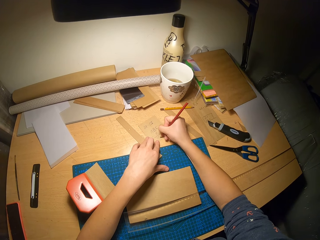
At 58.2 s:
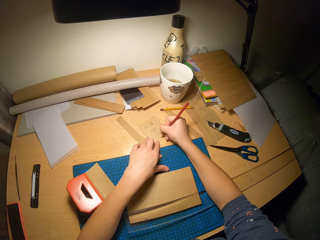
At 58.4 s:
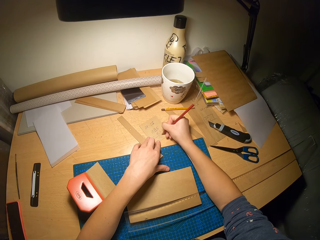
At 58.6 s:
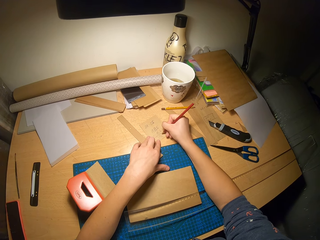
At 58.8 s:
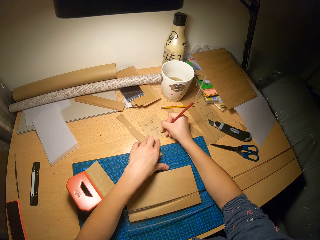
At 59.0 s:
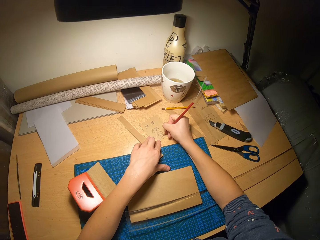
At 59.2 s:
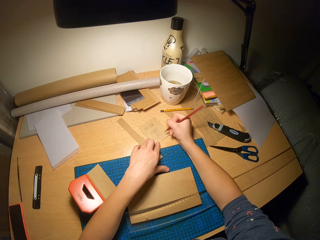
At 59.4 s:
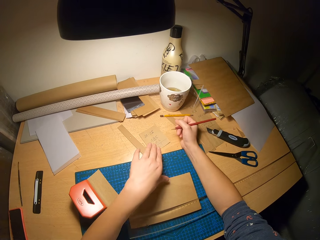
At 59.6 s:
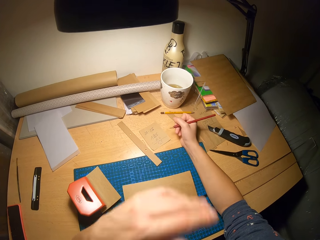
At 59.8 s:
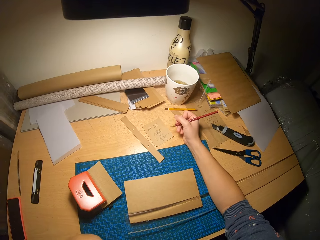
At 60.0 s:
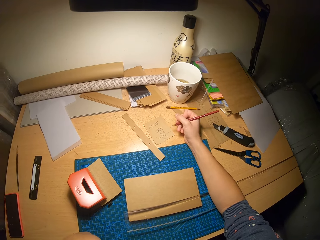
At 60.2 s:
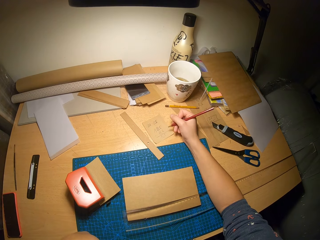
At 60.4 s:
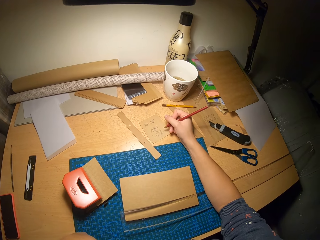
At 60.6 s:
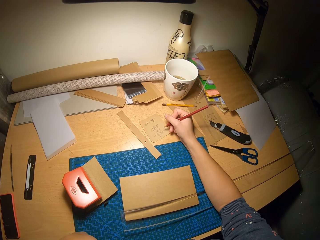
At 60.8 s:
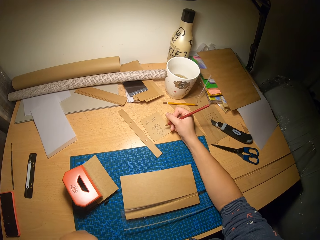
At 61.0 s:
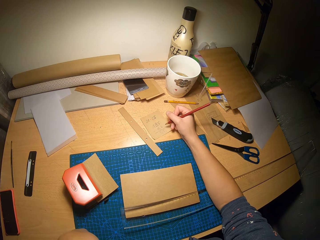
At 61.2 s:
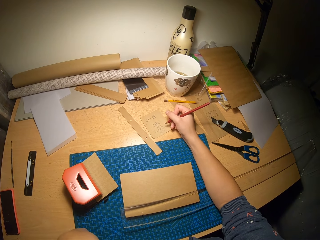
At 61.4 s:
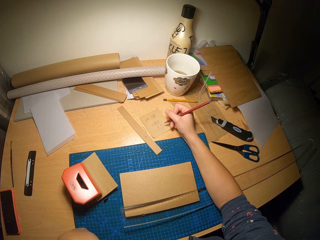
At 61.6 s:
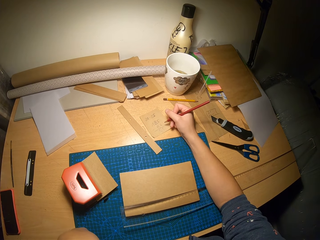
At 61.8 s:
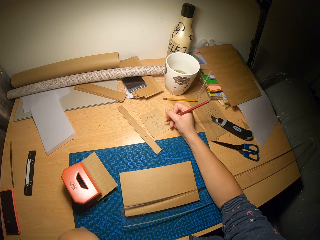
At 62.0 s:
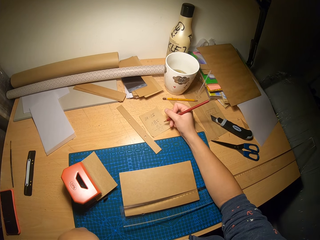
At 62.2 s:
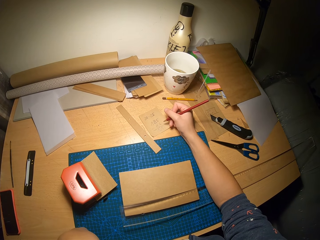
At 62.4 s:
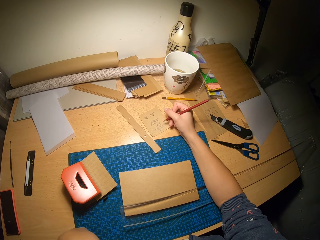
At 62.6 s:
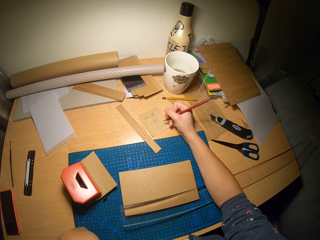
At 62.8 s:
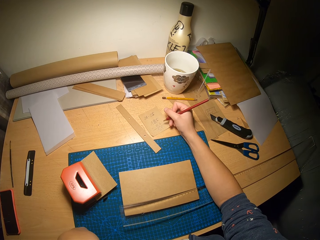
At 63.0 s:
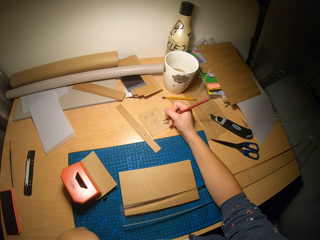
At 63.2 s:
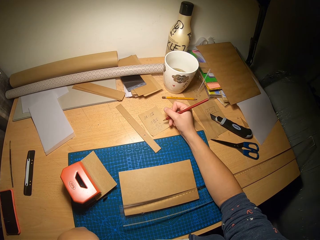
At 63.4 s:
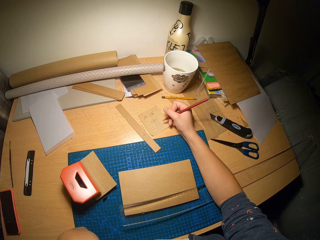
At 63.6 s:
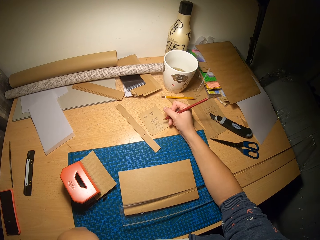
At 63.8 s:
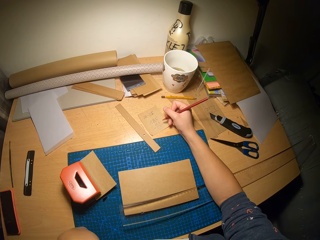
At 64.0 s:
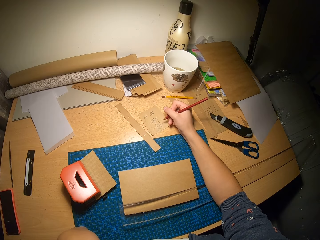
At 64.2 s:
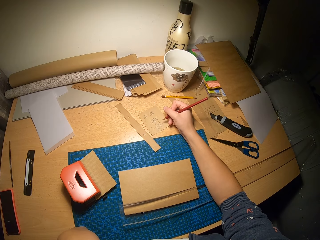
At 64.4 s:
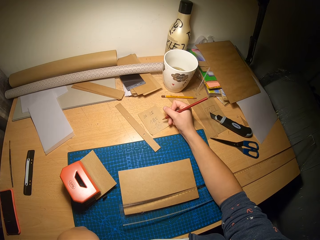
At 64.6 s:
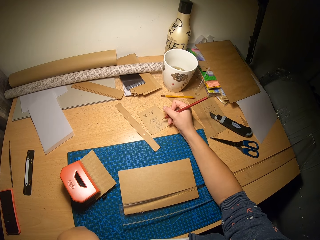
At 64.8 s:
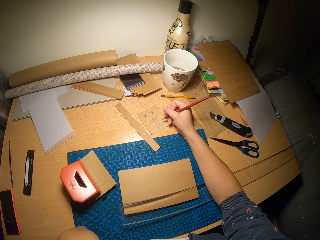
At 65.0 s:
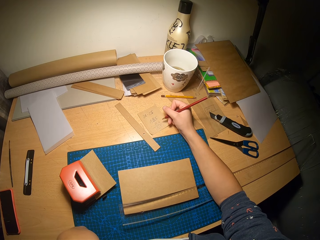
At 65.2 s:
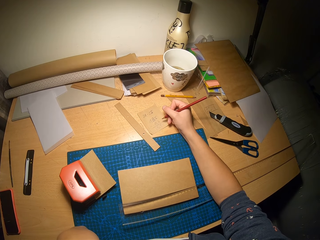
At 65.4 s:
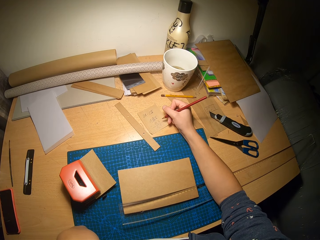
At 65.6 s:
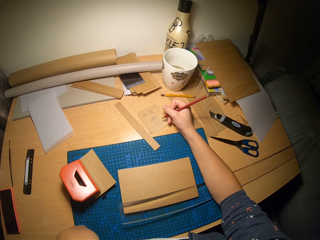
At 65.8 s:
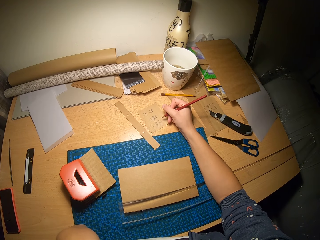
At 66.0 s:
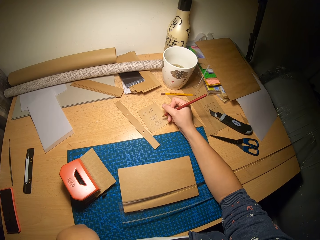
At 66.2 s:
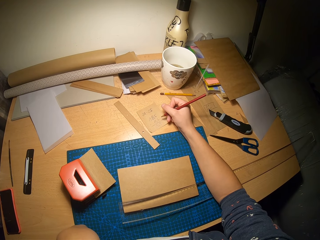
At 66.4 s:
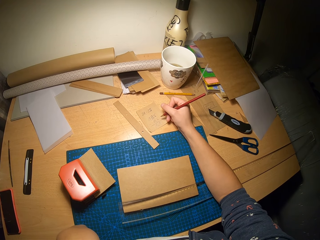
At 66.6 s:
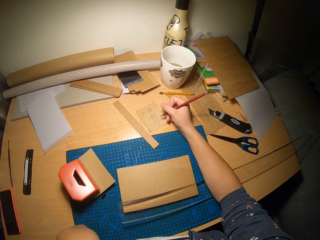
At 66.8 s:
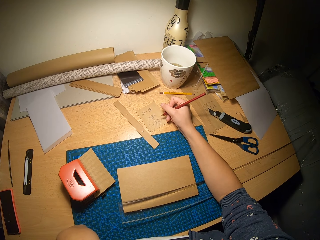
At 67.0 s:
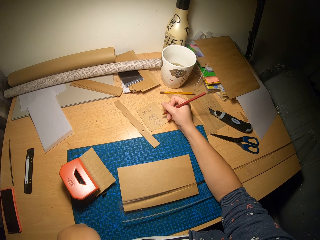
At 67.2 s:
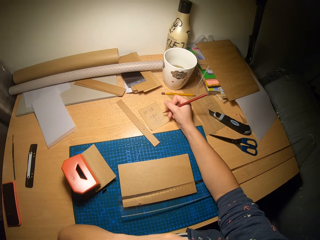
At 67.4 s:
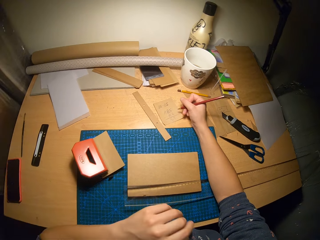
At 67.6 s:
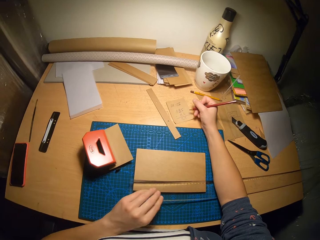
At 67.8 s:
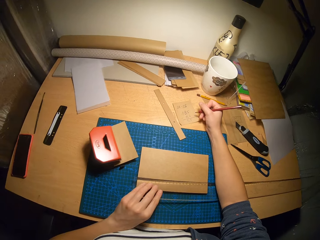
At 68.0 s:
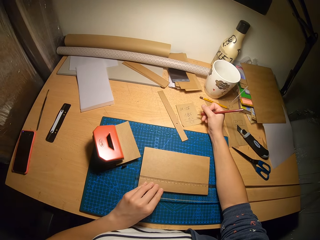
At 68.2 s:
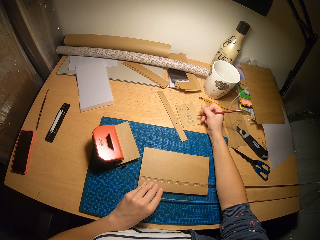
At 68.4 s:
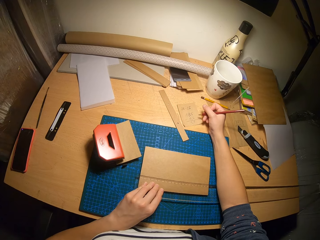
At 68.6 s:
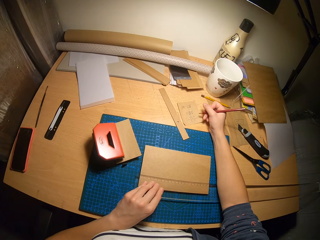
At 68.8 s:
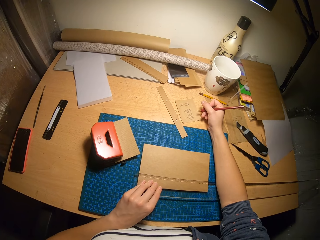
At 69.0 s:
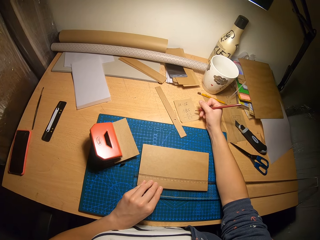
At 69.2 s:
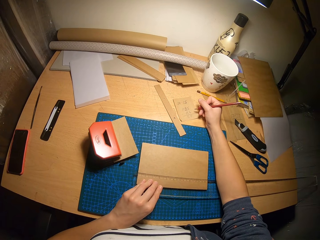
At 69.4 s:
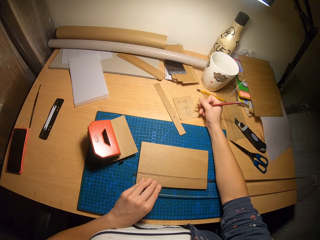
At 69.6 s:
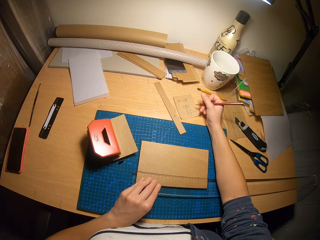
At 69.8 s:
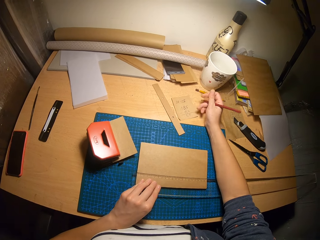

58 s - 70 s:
The camera wearer takes his left hand to his face. He touches his face. He puts his left hand on the ruler.

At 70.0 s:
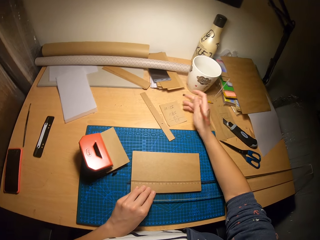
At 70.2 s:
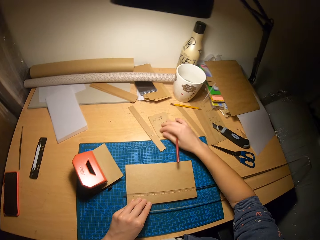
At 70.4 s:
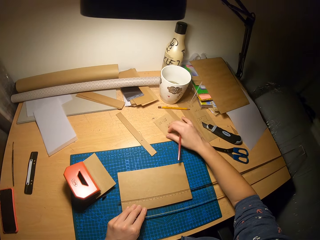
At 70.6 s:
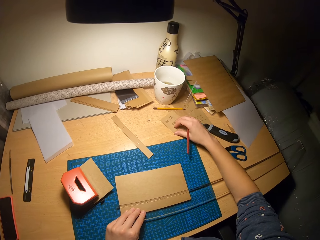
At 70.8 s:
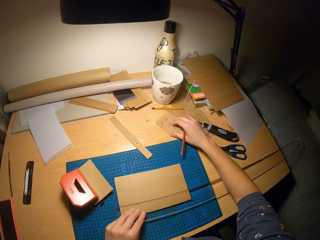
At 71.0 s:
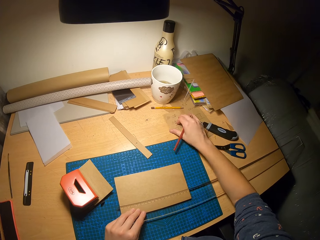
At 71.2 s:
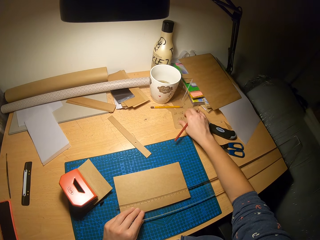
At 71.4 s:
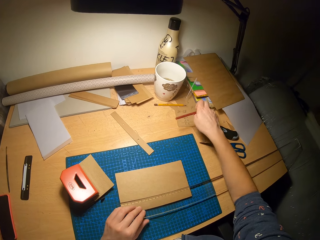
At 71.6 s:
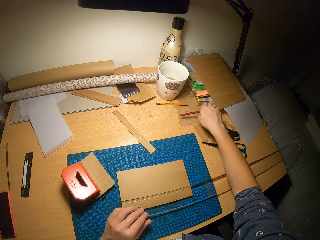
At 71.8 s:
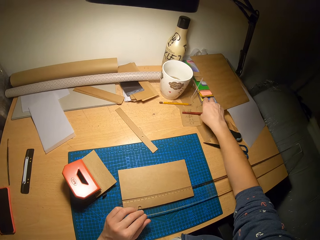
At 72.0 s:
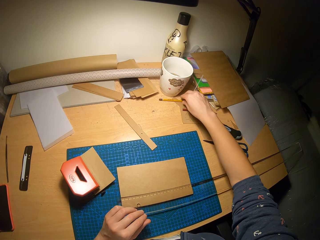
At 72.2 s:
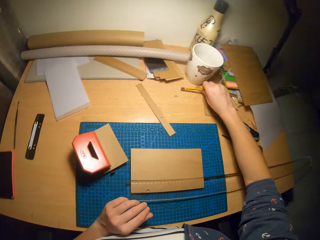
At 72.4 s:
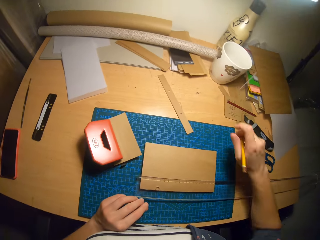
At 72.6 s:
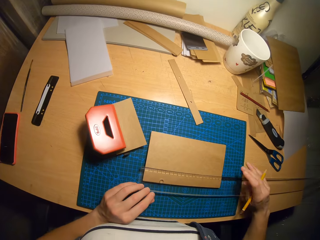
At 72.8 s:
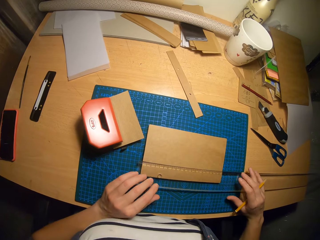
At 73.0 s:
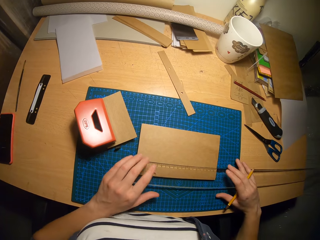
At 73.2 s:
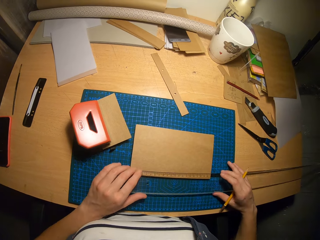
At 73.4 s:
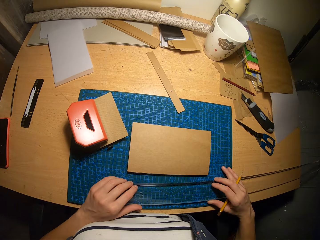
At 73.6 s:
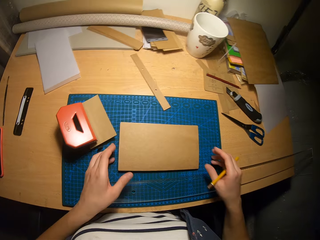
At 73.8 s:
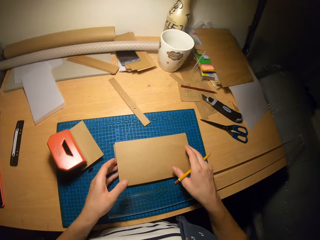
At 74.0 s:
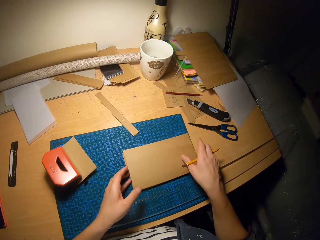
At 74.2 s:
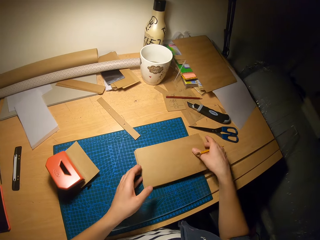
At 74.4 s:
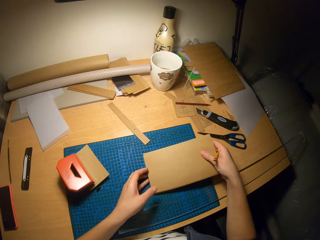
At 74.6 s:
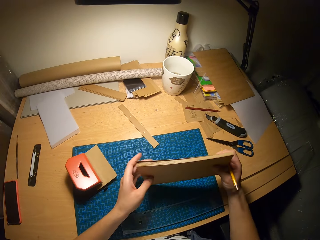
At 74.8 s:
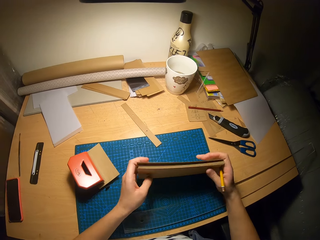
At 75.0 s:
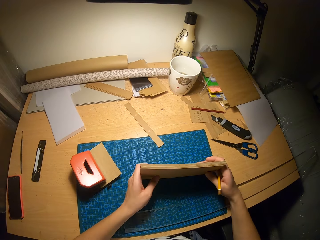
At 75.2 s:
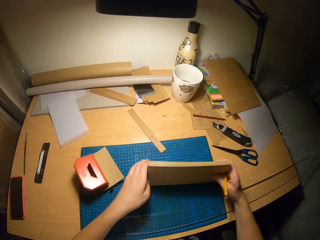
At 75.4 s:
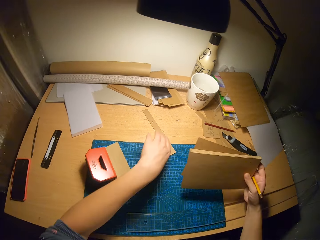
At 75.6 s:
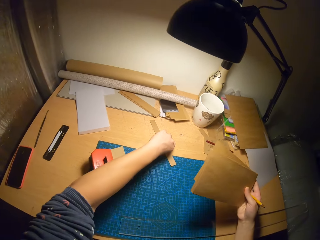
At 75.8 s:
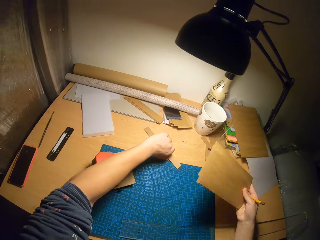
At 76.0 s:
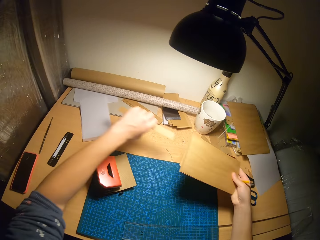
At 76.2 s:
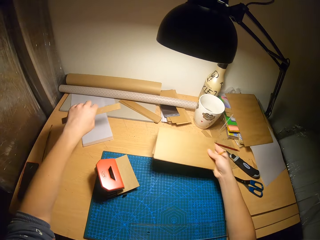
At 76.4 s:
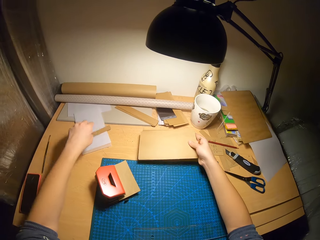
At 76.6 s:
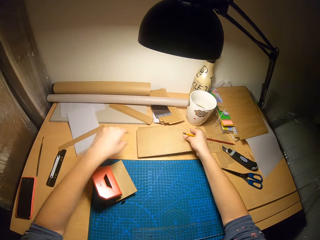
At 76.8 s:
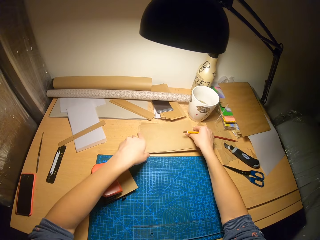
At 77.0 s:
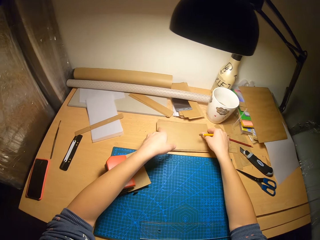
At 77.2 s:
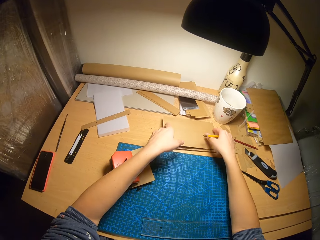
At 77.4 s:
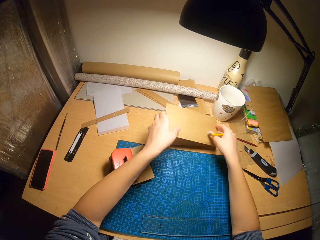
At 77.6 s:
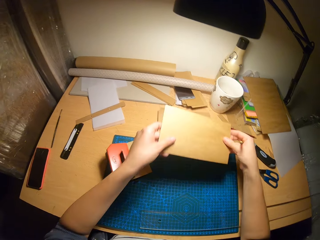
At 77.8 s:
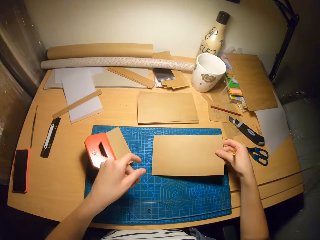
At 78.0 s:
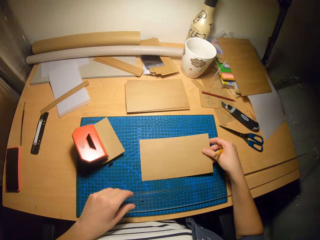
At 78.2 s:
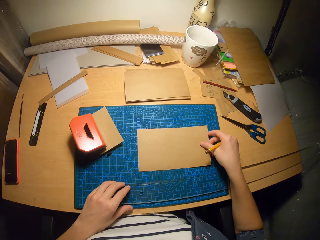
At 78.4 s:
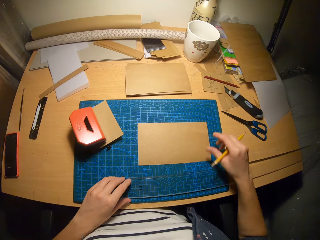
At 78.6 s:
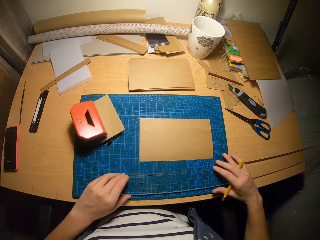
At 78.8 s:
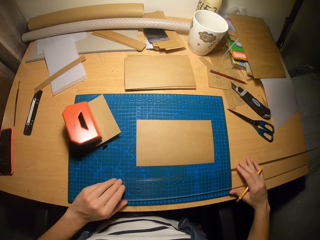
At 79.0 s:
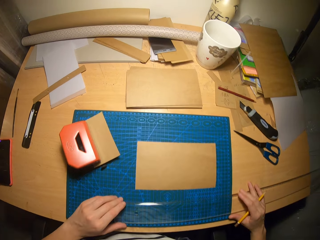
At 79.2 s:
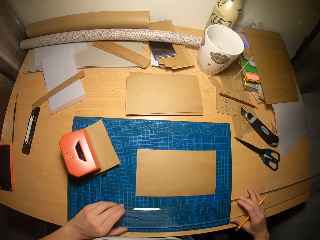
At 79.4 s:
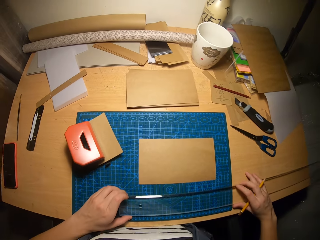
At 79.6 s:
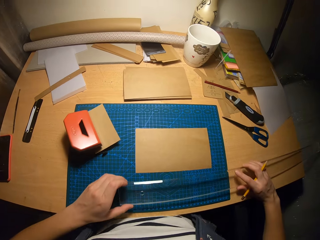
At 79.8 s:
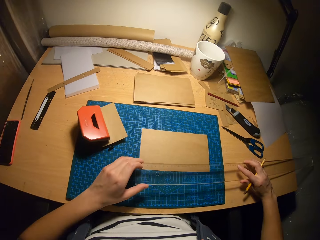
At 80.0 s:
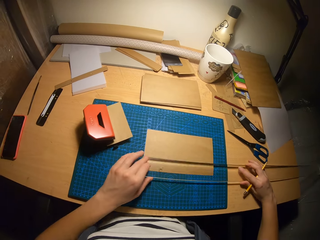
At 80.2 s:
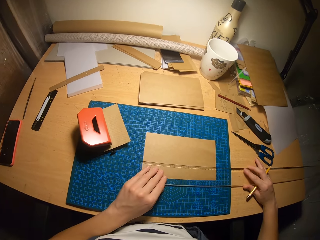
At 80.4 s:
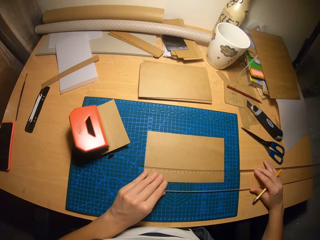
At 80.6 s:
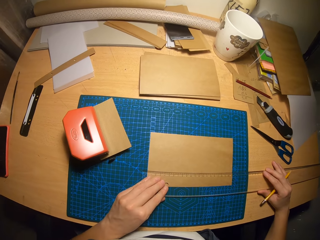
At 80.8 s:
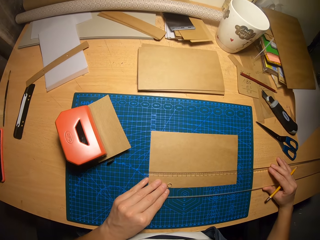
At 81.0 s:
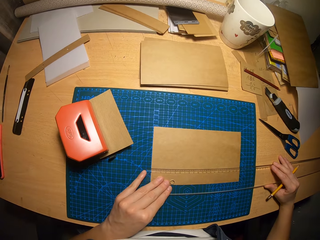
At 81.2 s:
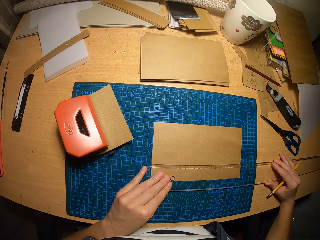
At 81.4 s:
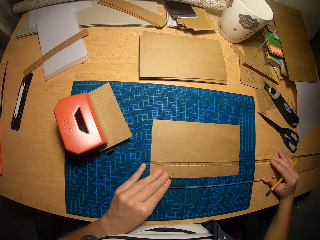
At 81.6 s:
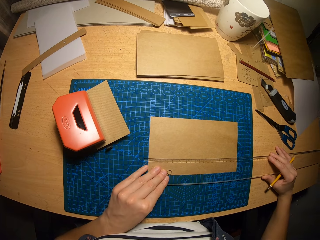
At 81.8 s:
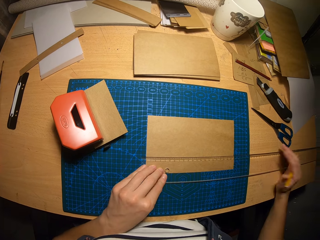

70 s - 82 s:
The camera wearer moves the carton paper on the table. He drops the pencil on the carton paper. He picks up another pencil from the table with his right hand. He removes the ruler from the pile of carton papers. He moves the pile of carton papers on the table. He picks up the pile of carton papers from the table. He hits the pile of carton papers on the table. He puts the papers together. He picks up the pile of carton papers from the table with his right hand. He picks up a carton paper from the table with his left hand. He drops the carton paper on the table with his left hand. He drops the pile of carton papers on the table with his right hand. He picks up a carton paper from the pile of carton papers. He drops the carton paper on the table. He picks up the ruler from the table. He places the ruler over the carton paper.
